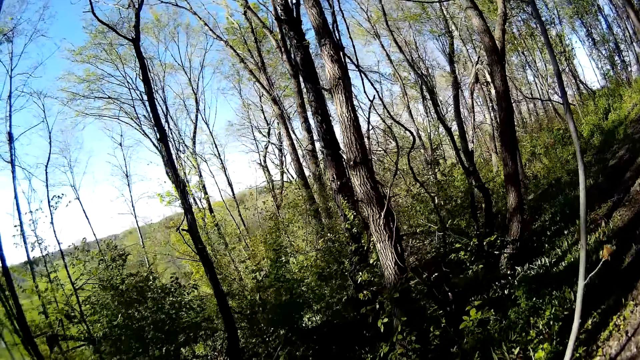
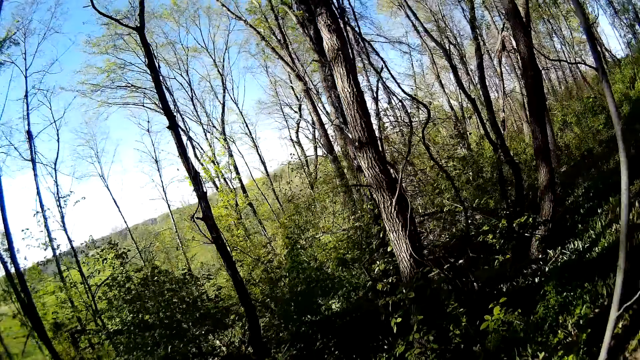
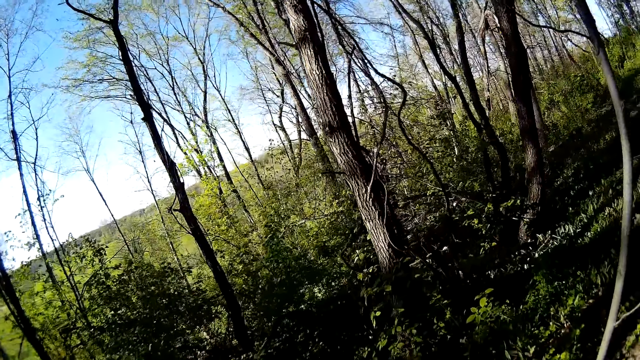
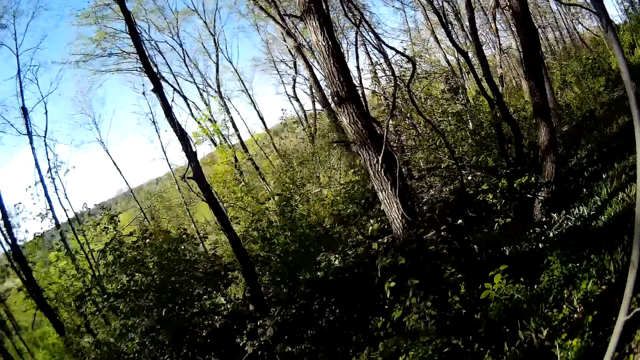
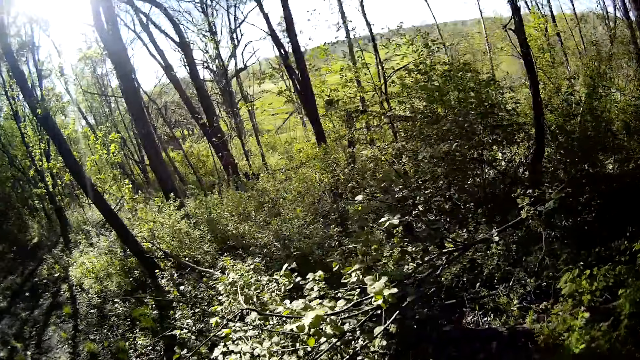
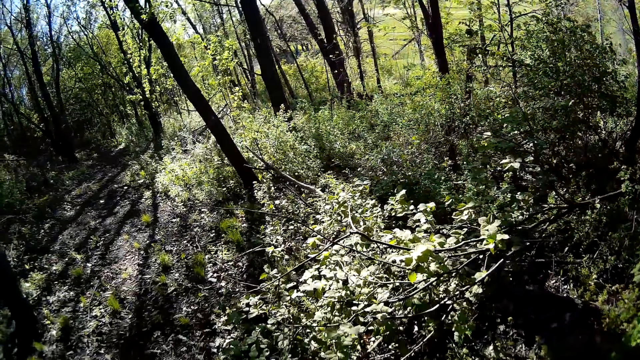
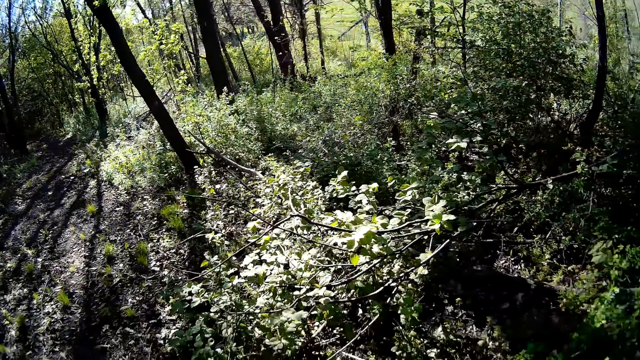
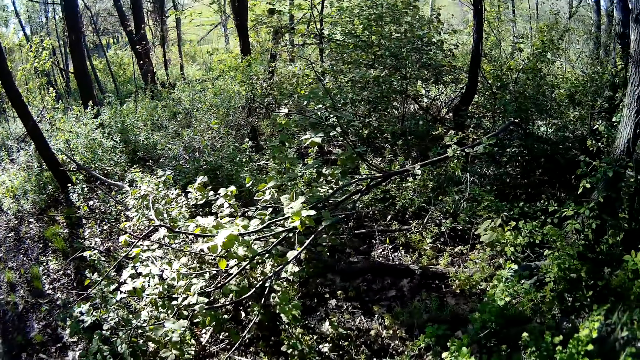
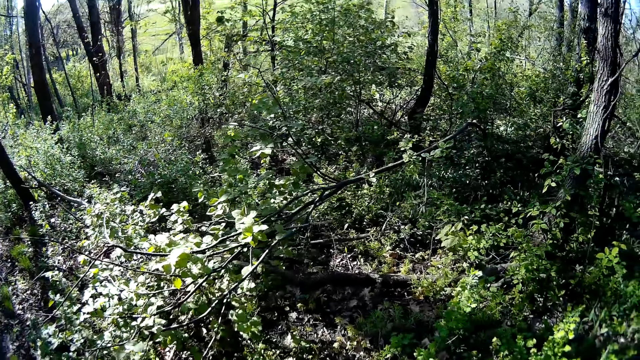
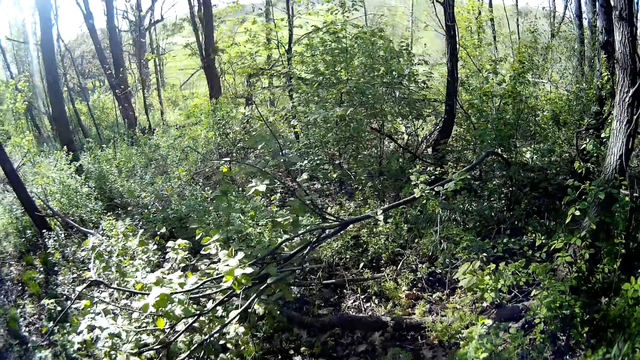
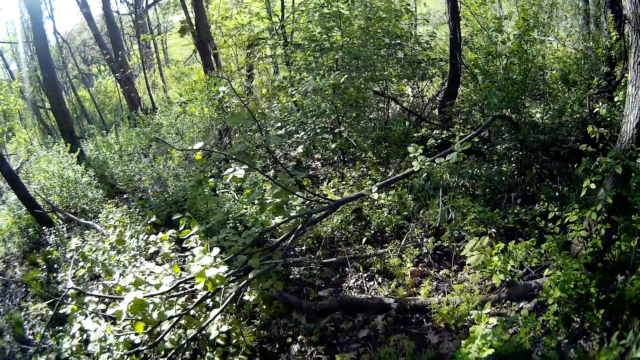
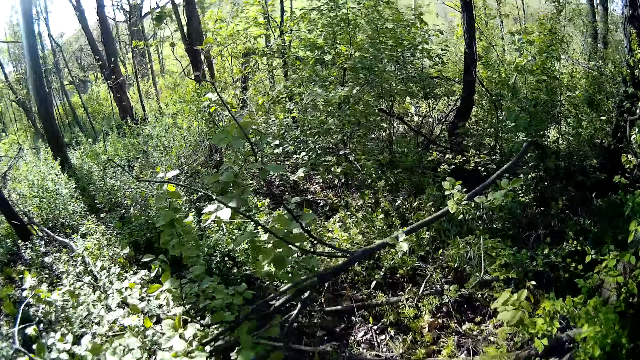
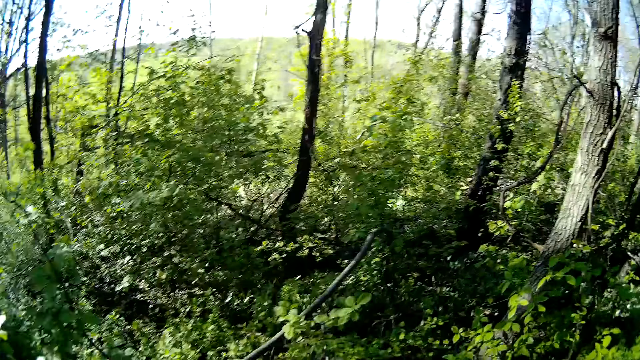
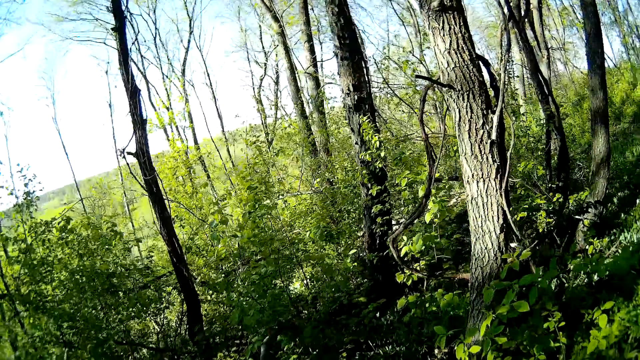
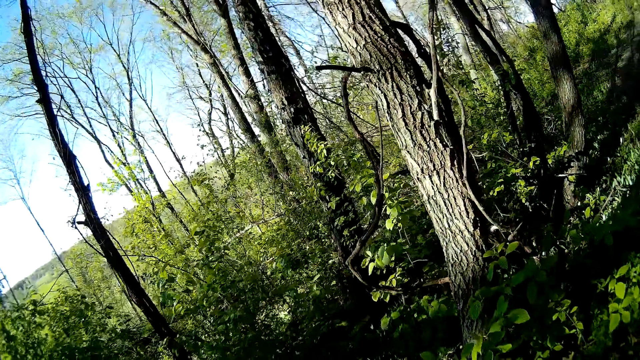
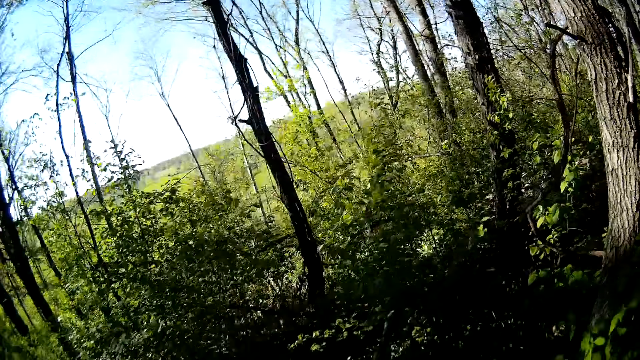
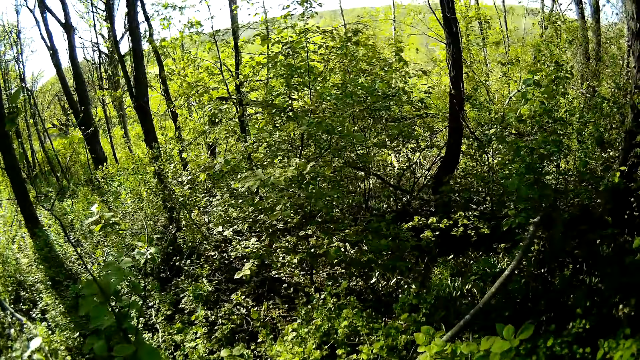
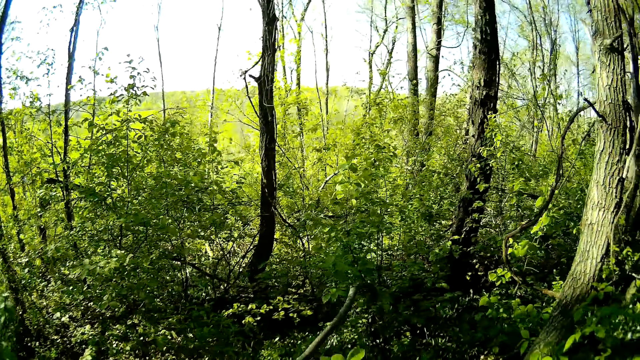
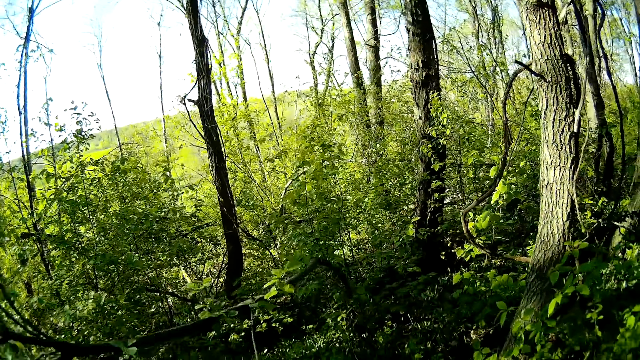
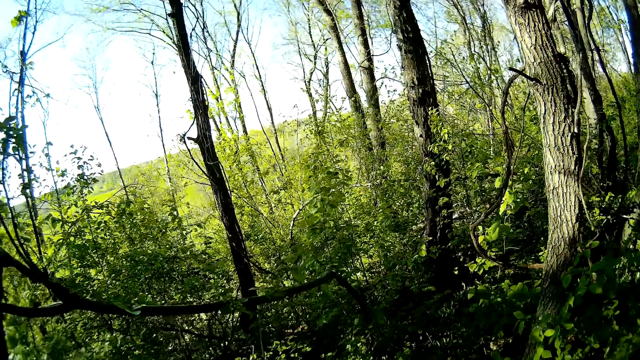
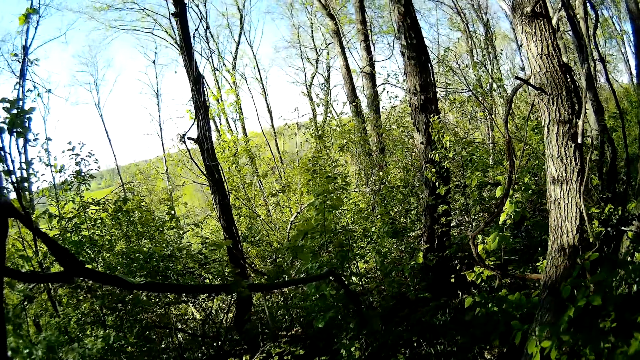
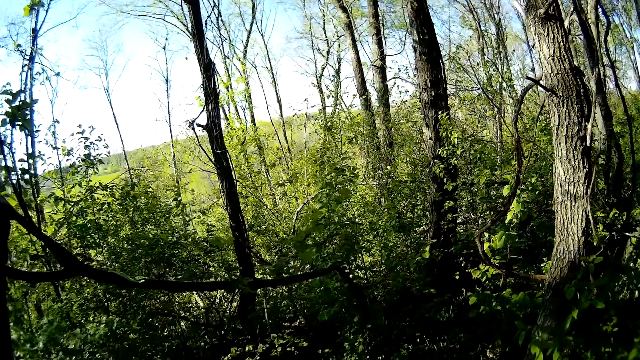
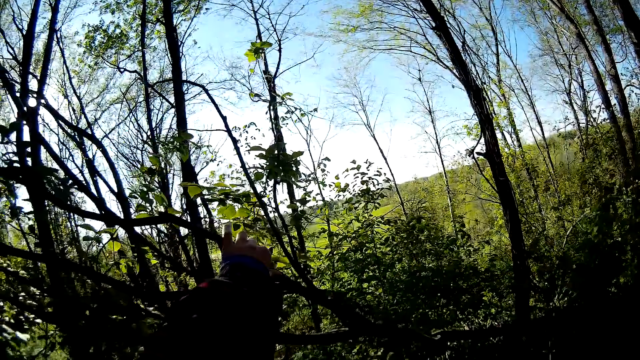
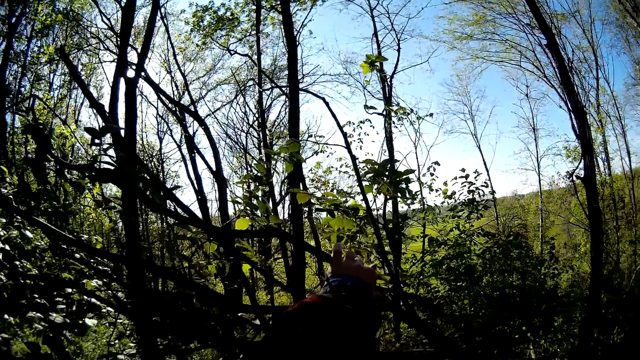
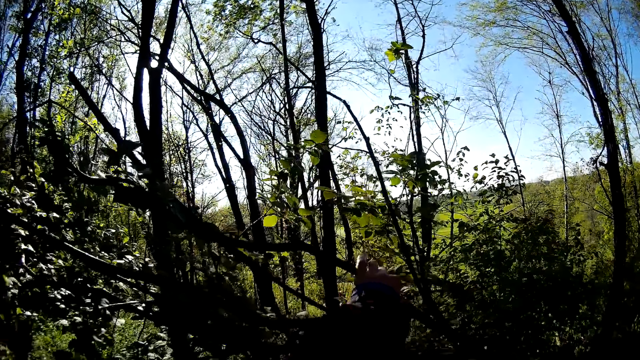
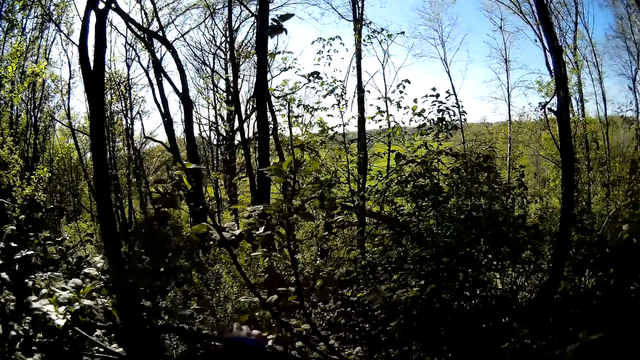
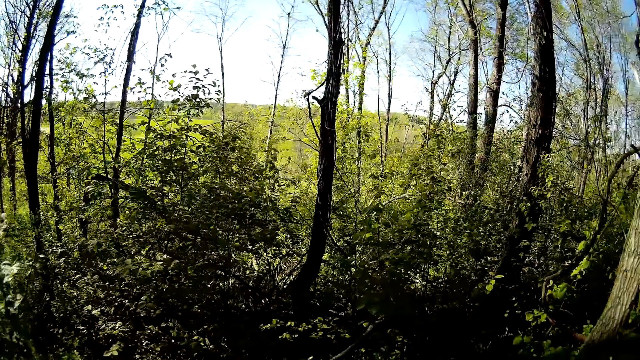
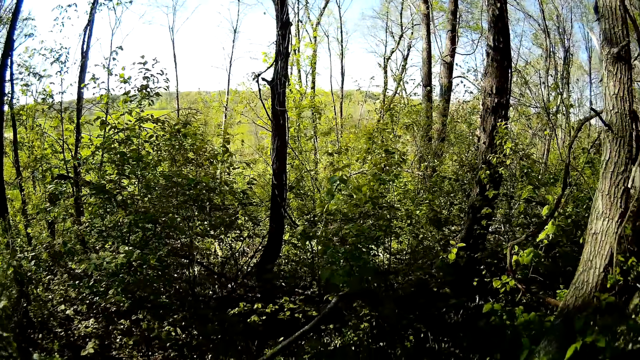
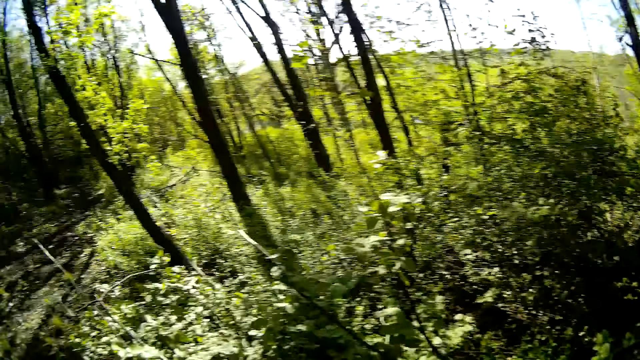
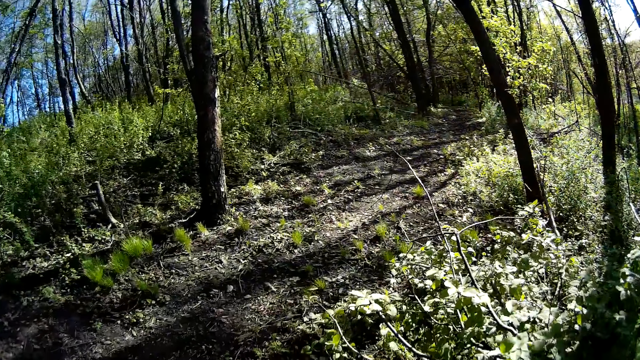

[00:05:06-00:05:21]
The camera wearer glances through the woods. He holds a tree with his left hand. He lowers the branch with his left hand.

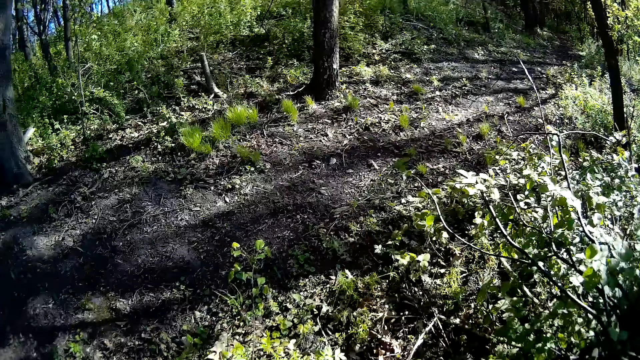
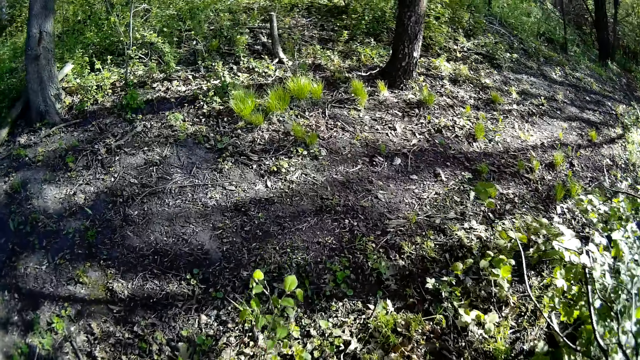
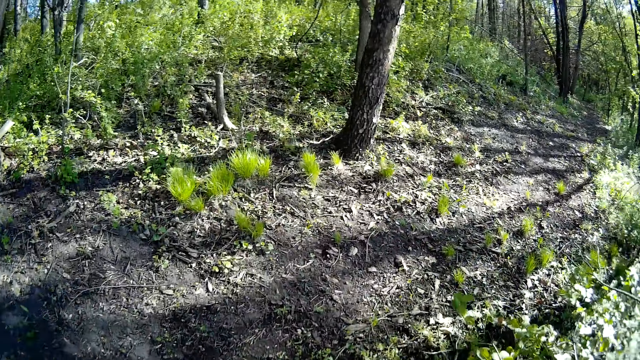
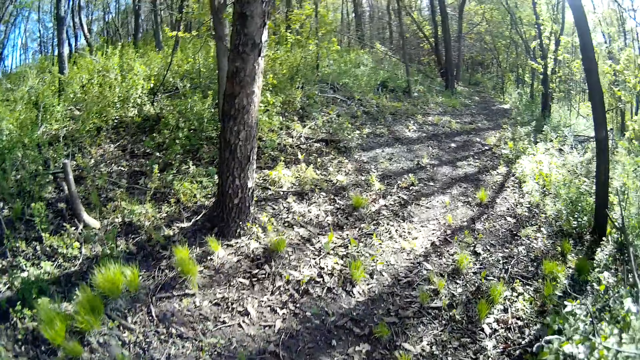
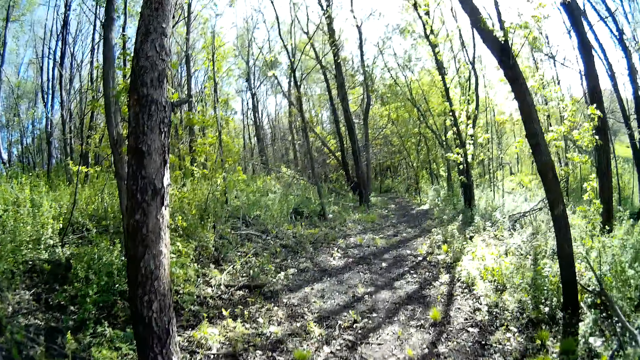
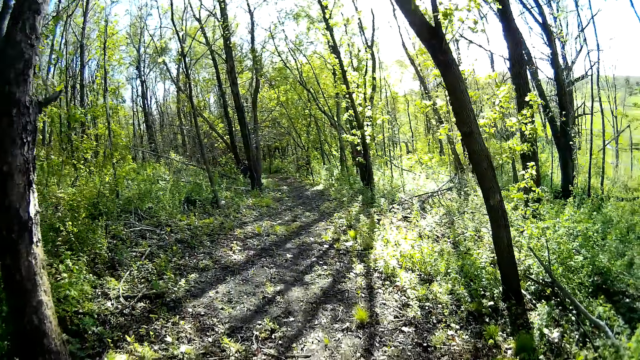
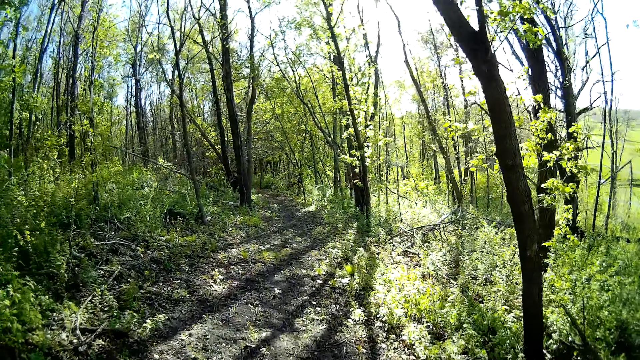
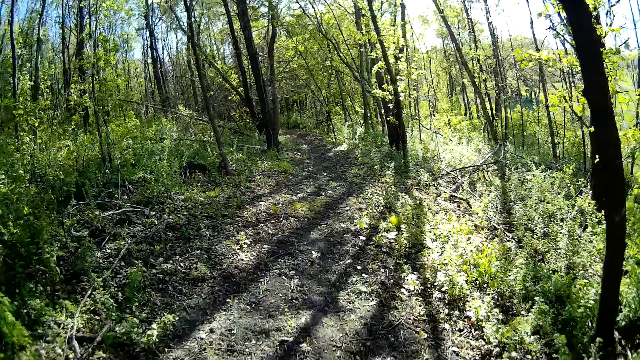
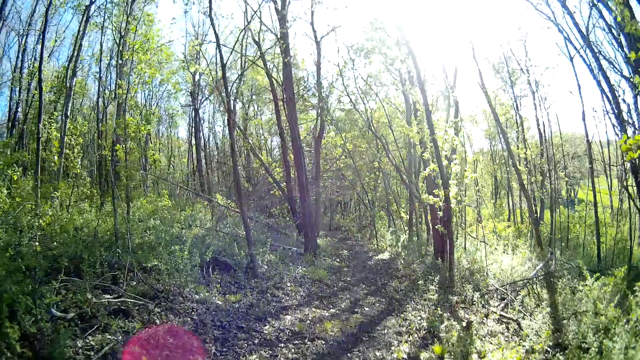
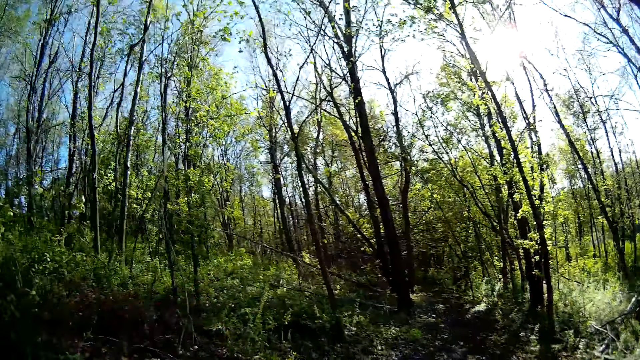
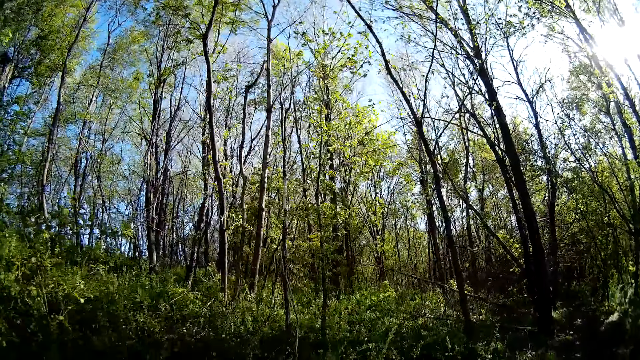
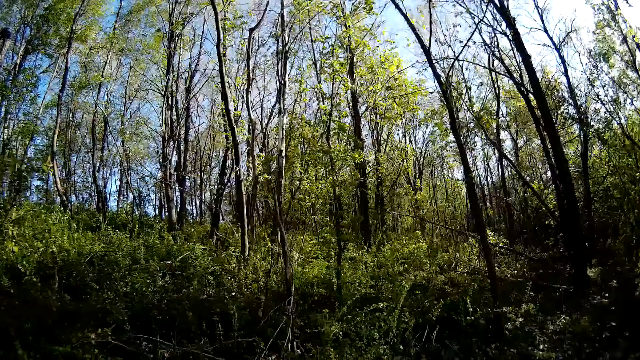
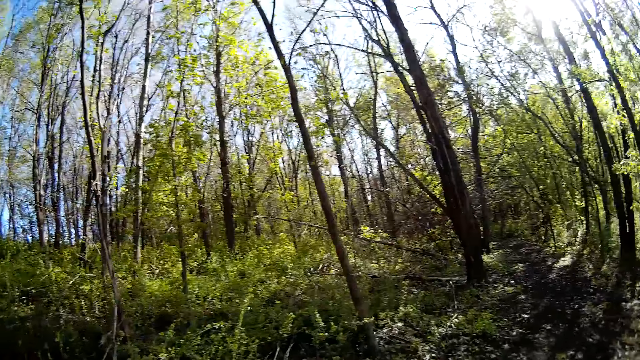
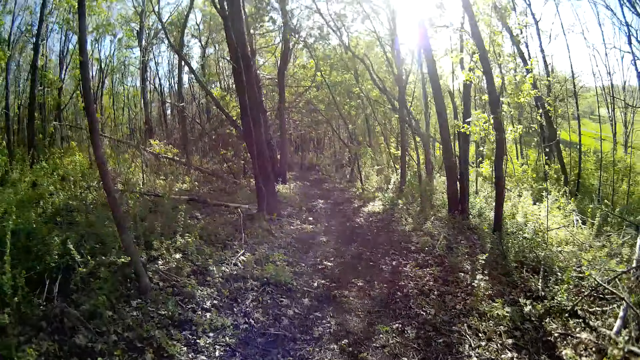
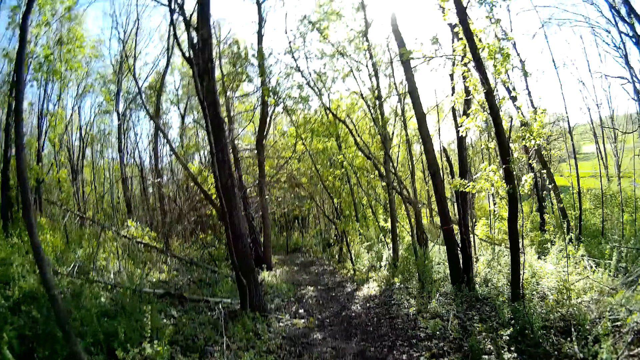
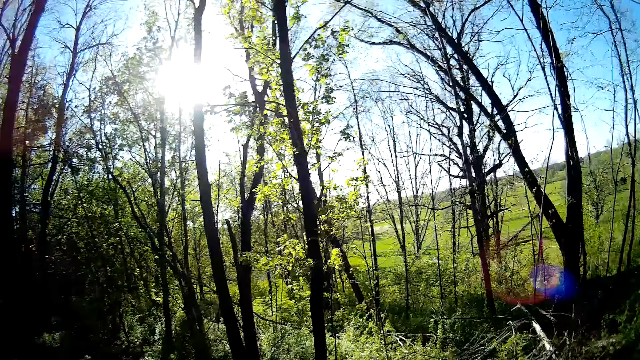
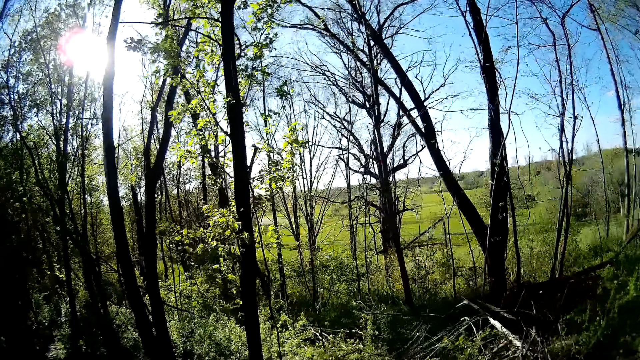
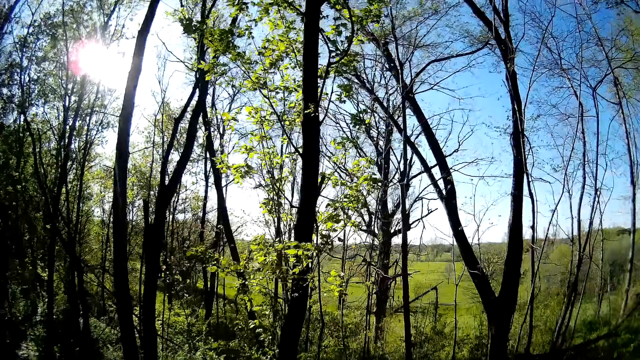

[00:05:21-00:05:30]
The camera wearer walks in the woods.
